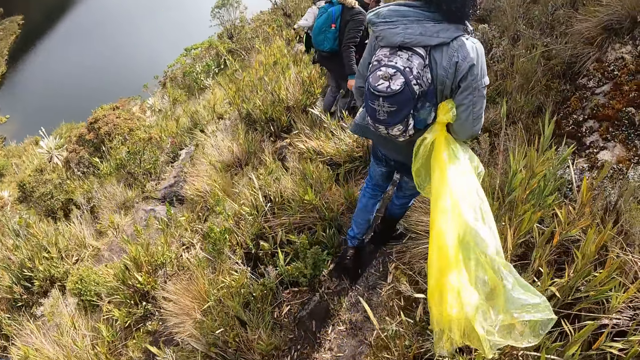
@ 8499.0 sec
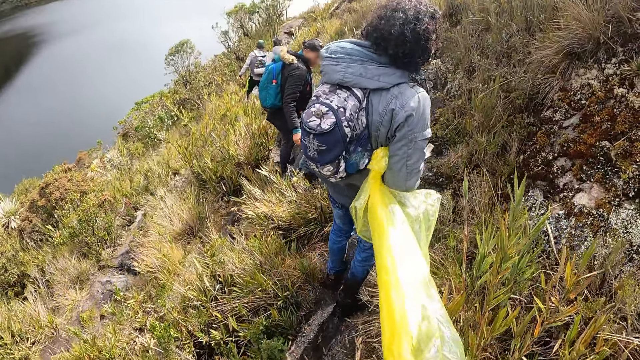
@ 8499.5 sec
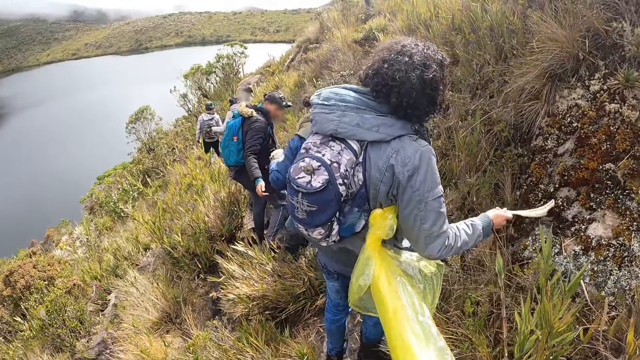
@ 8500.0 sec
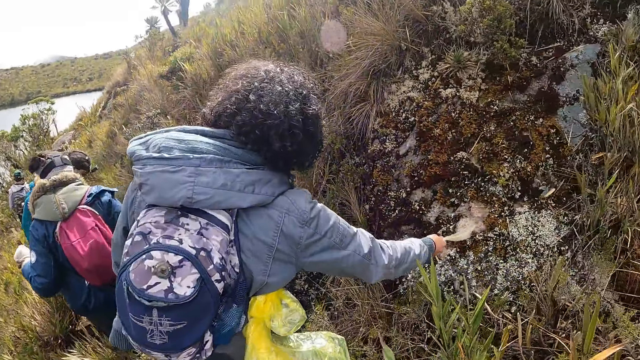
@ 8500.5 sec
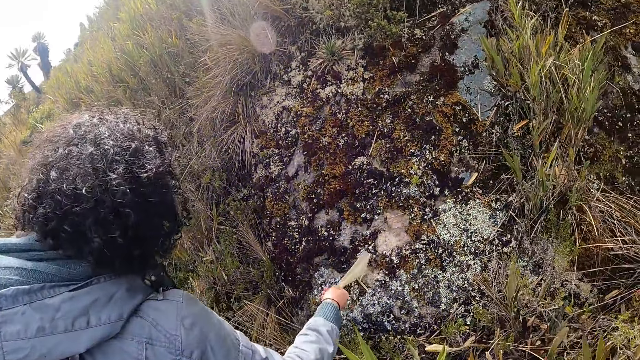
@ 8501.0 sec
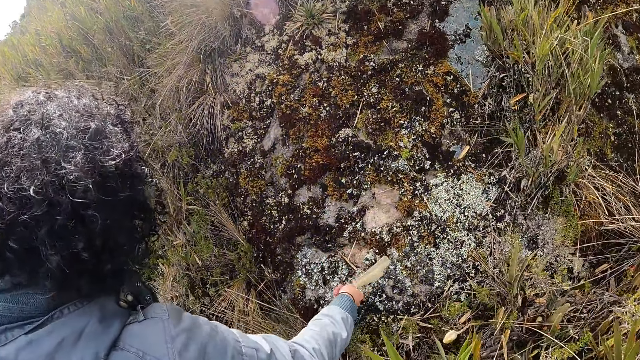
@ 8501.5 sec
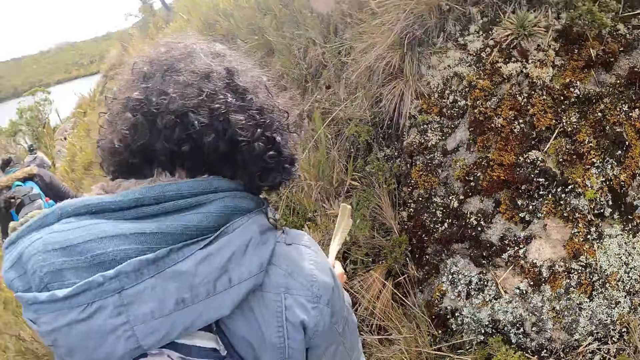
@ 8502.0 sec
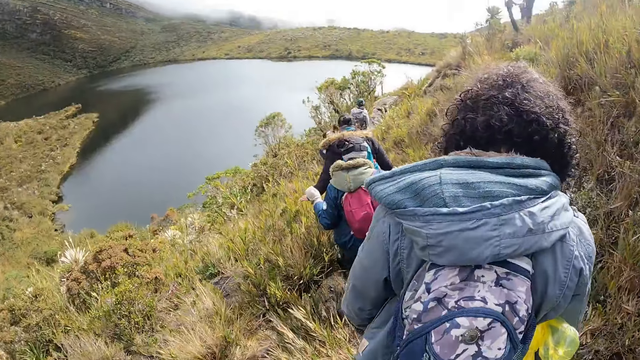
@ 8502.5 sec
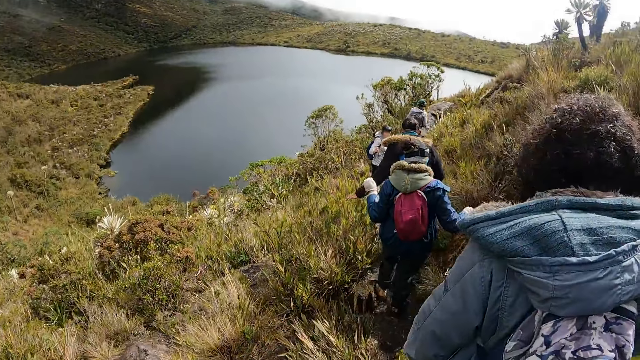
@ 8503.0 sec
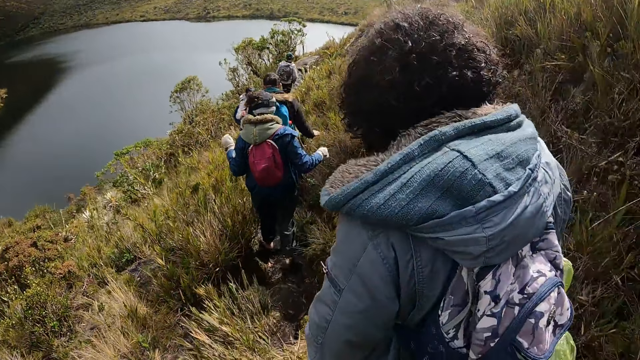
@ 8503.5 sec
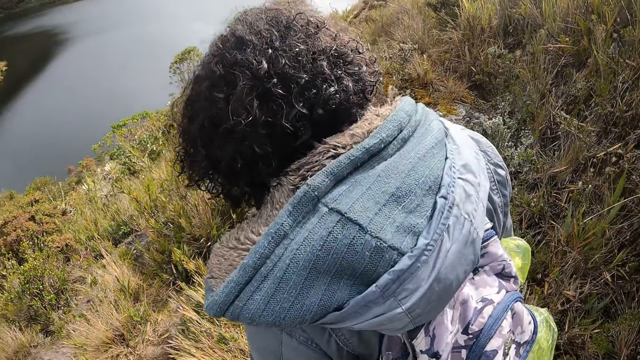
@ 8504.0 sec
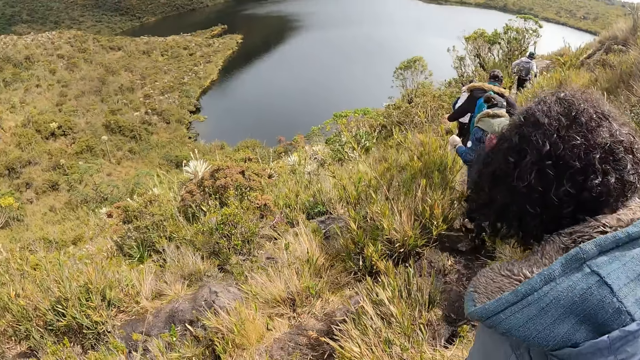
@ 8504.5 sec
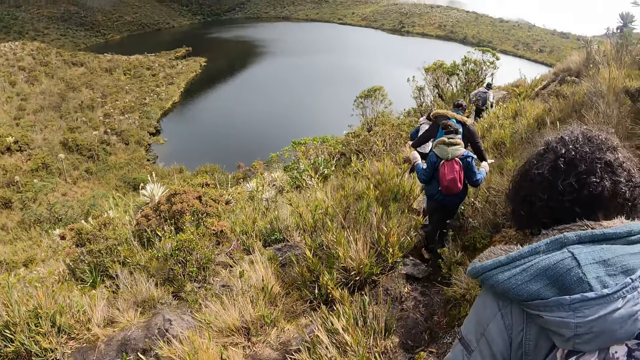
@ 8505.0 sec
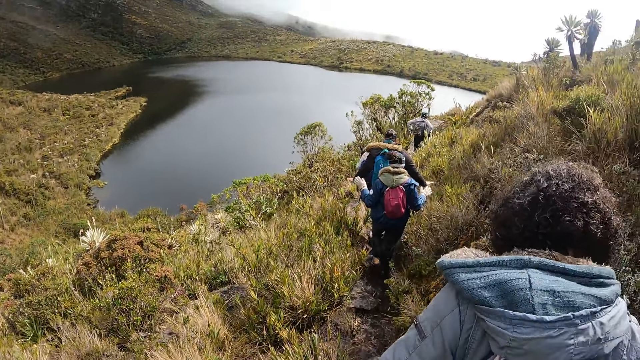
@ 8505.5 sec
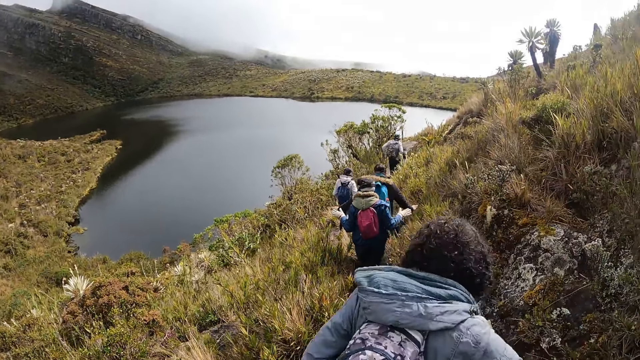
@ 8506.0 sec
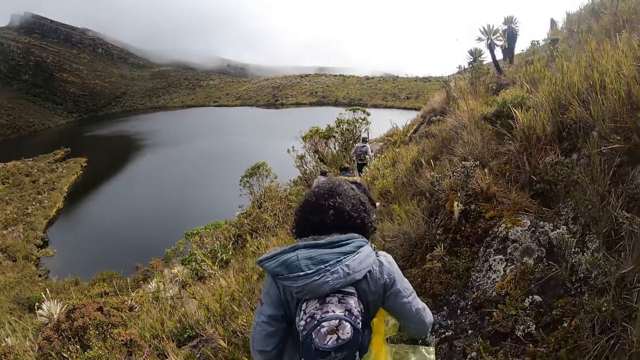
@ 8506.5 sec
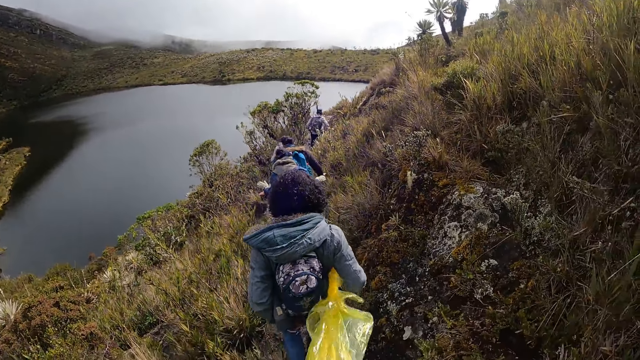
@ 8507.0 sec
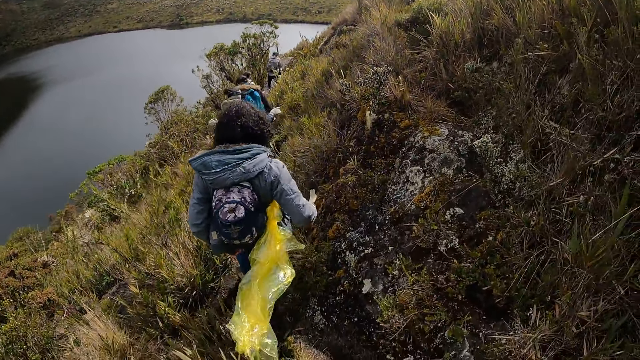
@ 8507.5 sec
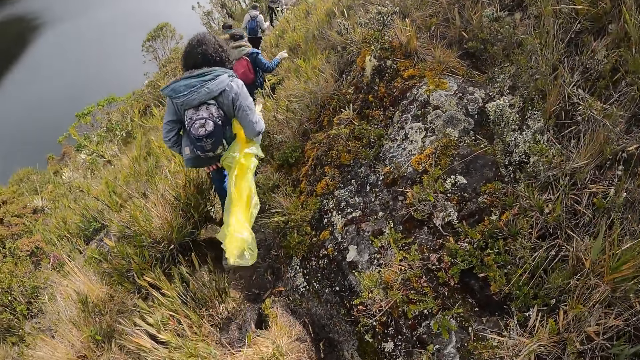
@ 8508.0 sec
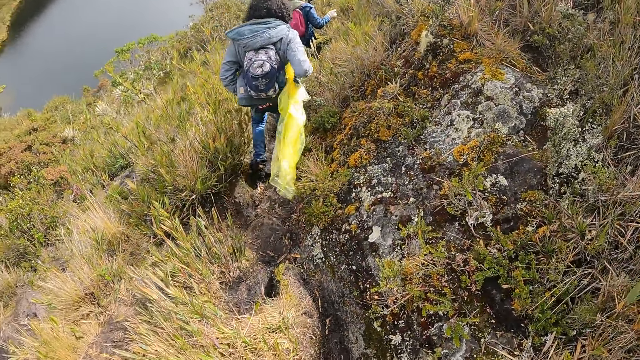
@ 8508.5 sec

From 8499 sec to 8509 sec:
The camera wearer points at the soil. A person points down. The camera wearer walks down the hill.

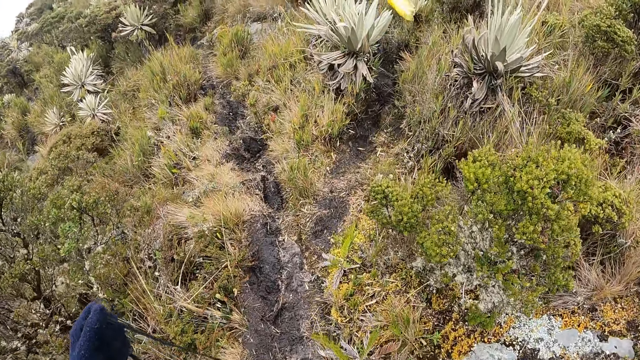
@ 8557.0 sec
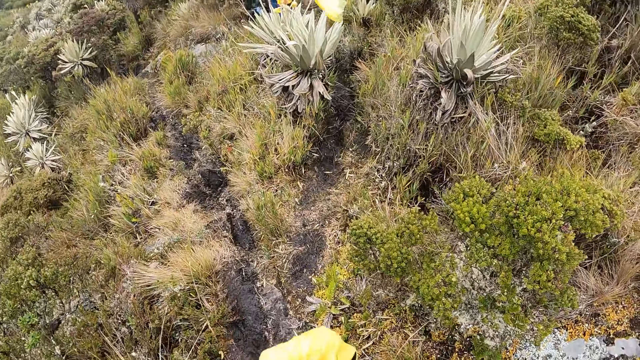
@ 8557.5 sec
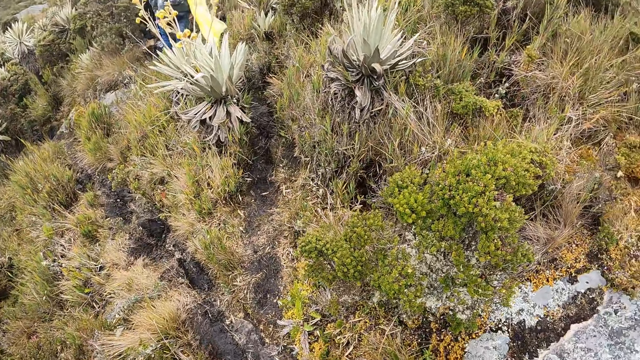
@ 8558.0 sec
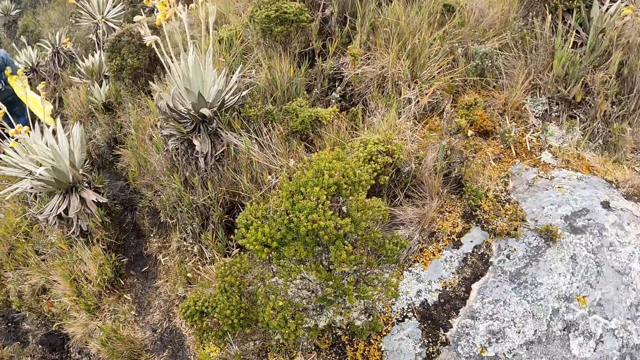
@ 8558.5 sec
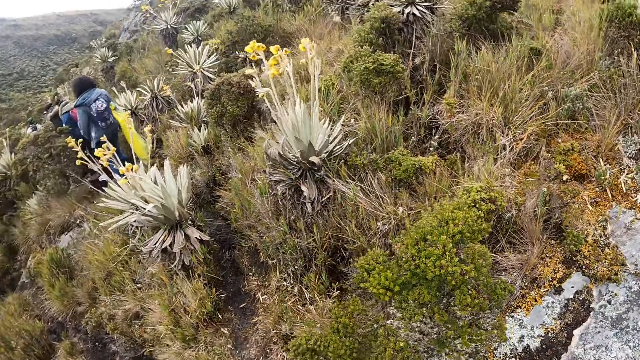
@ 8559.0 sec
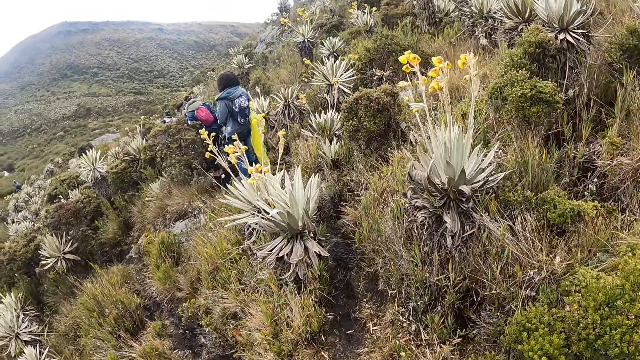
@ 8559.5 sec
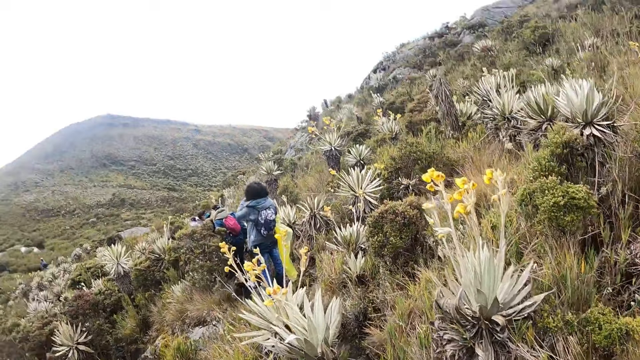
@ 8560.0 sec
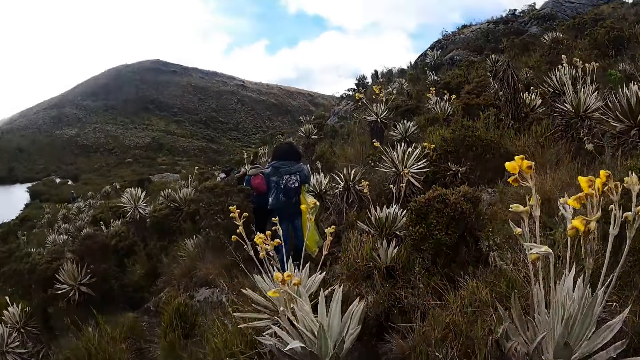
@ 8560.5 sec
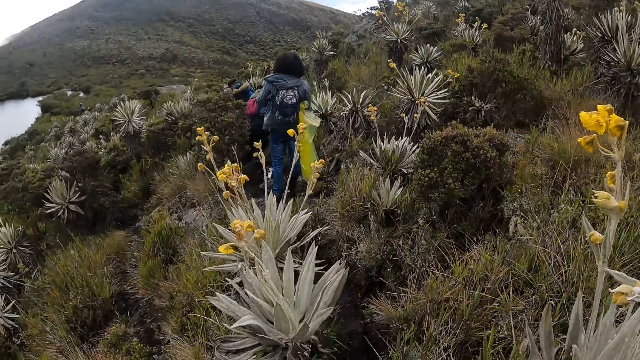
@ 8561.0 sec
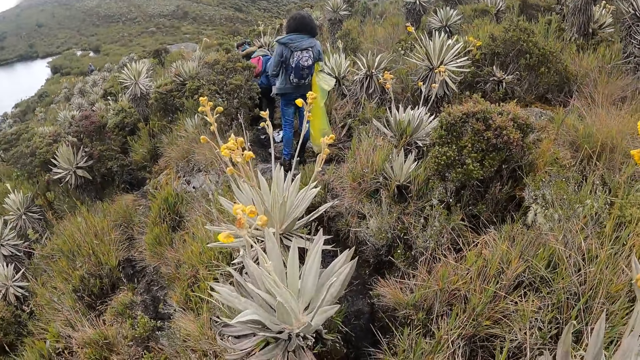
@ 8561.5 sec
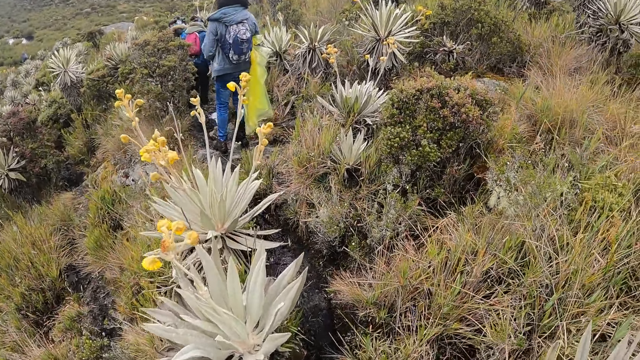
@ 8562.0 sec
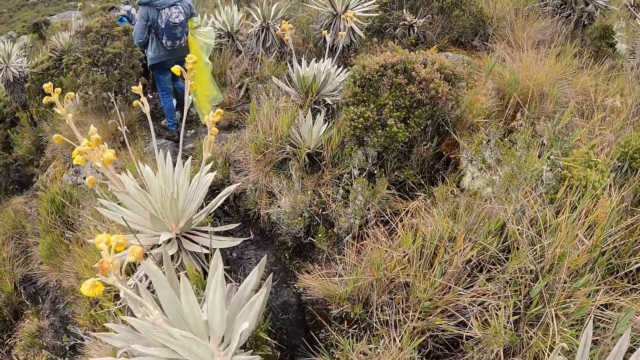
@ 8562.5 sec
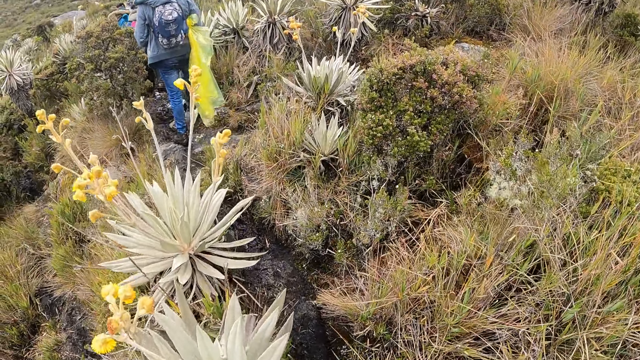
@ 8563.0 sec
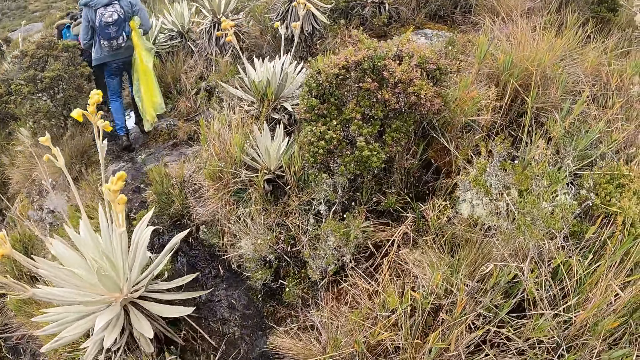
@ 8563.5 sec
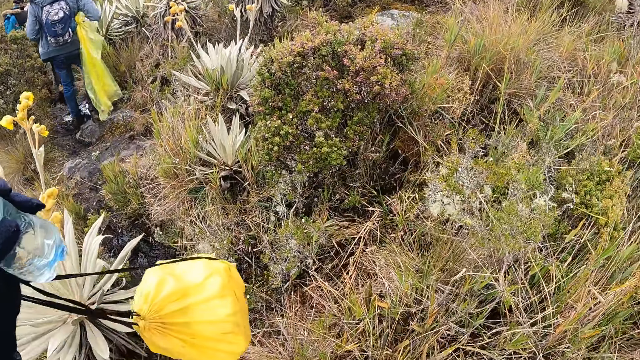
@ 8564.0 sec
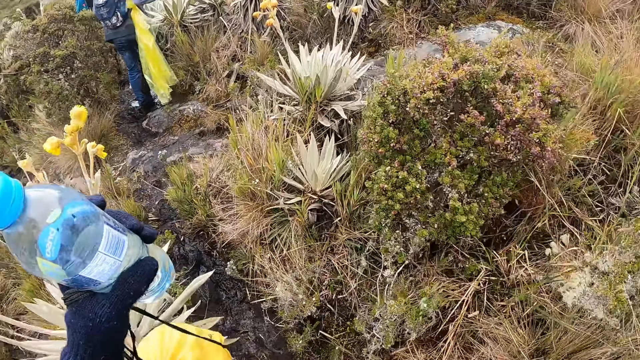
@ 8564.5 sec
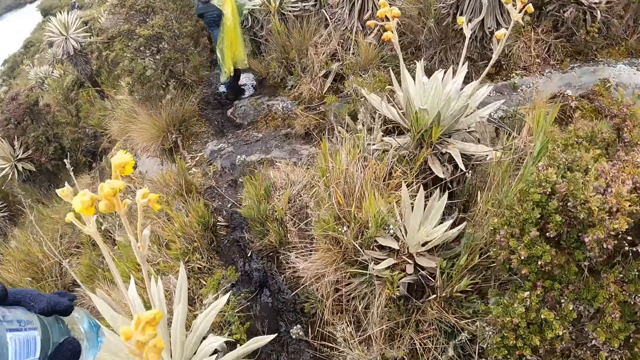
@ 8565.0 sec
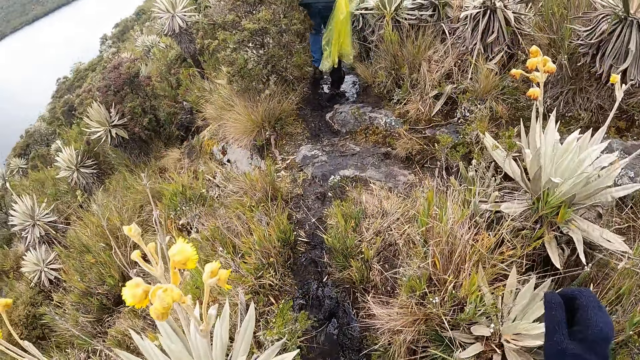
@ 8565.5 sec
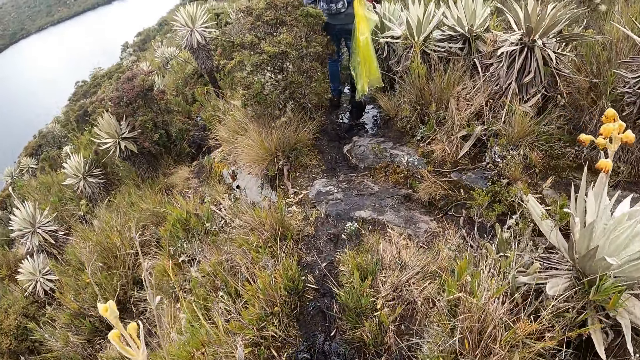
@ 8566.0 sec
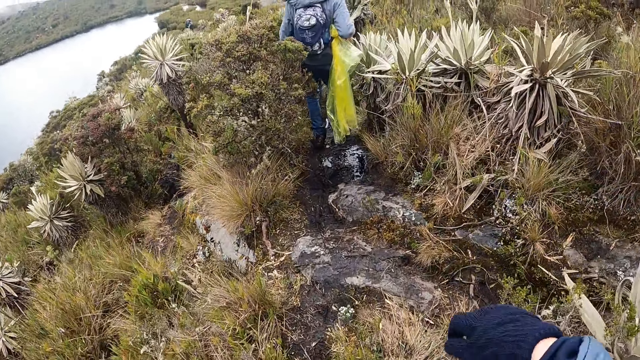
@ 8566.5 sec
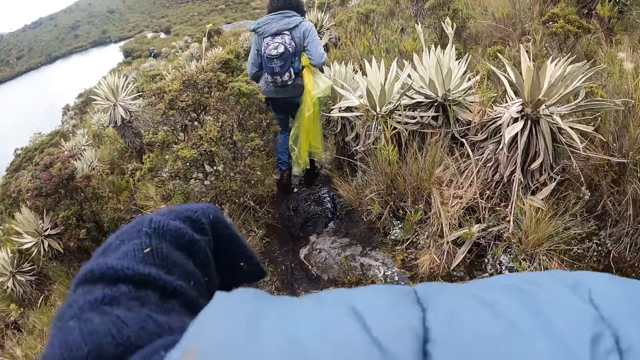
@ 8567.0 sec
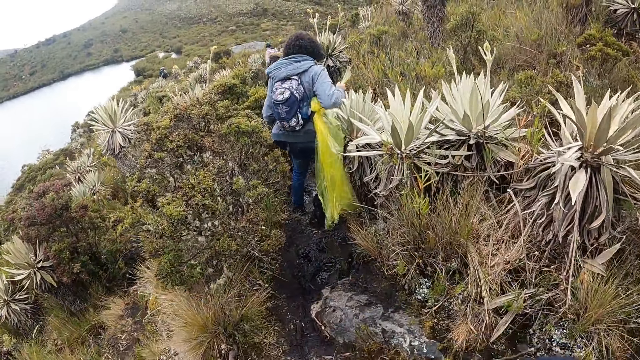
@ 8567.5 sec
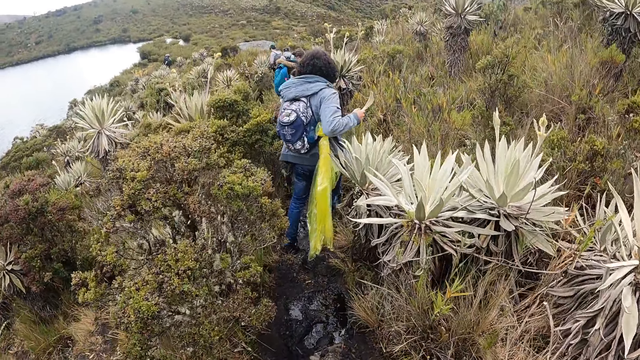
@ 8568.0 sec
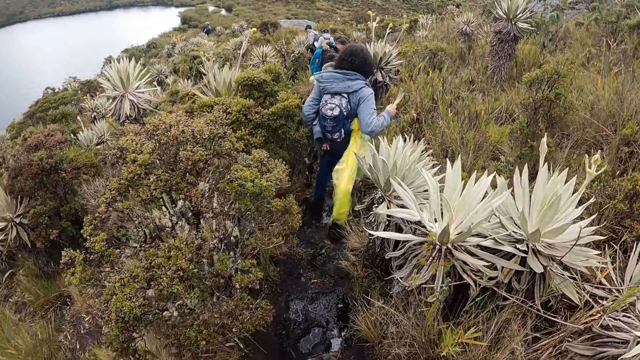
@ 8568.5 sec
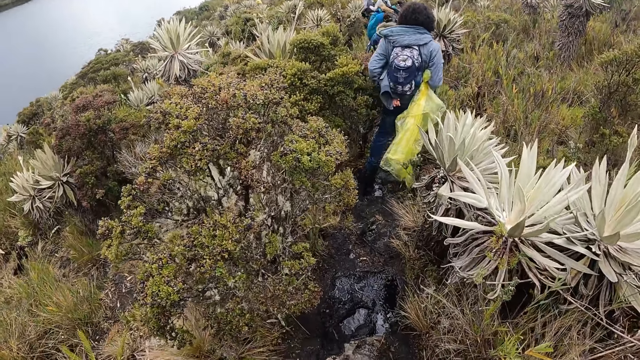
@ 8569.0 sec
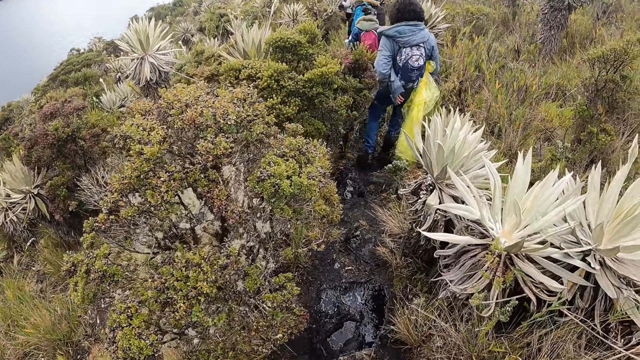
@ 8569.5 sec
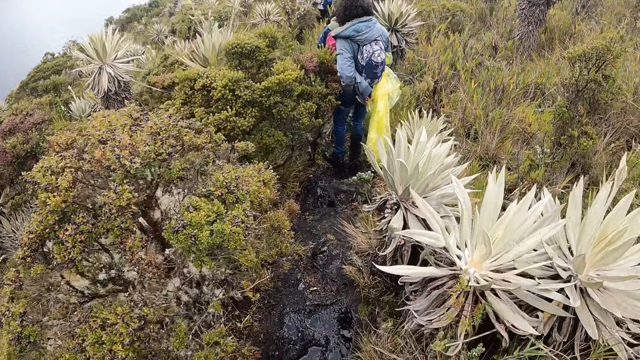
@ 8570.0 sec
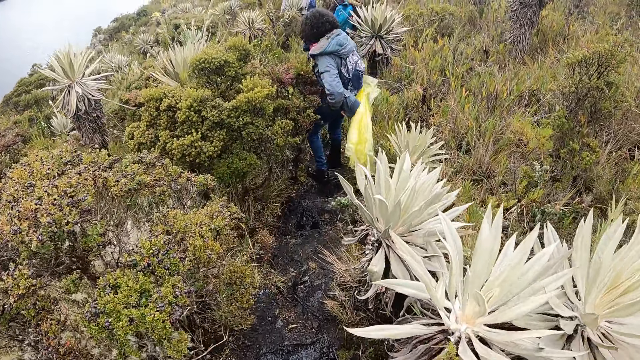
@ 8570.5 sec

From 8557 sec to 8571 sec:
The camera wearer looks around. They walk down the hill. They hold the bottle of water with the left hand. They wipe the face with the right hand. They walk down the hill.
